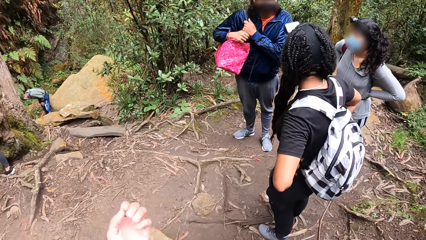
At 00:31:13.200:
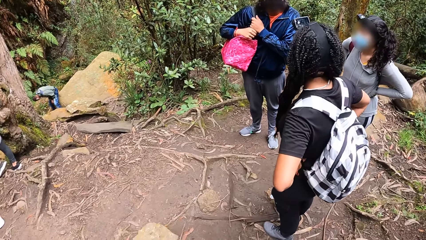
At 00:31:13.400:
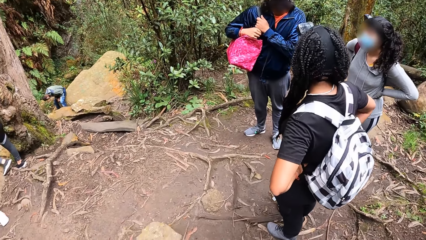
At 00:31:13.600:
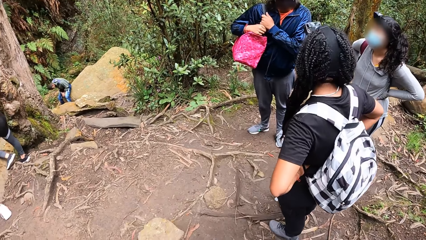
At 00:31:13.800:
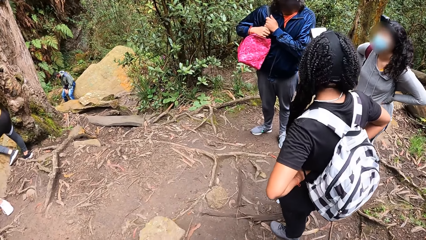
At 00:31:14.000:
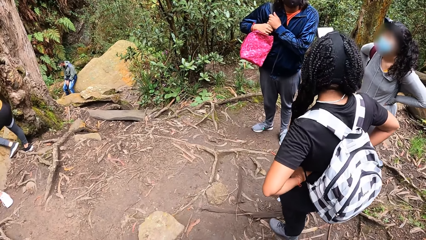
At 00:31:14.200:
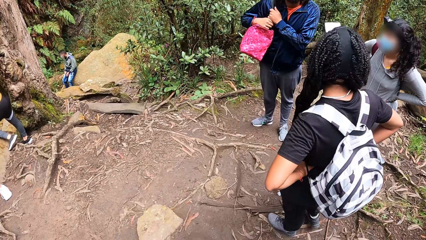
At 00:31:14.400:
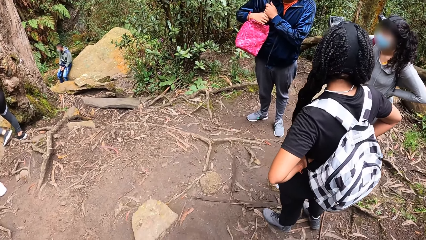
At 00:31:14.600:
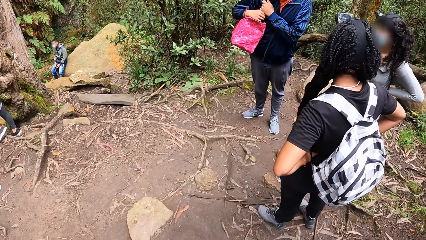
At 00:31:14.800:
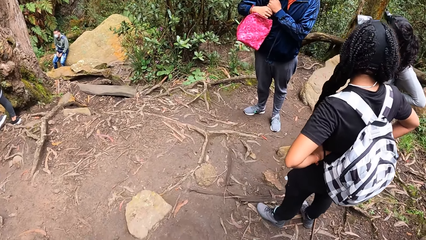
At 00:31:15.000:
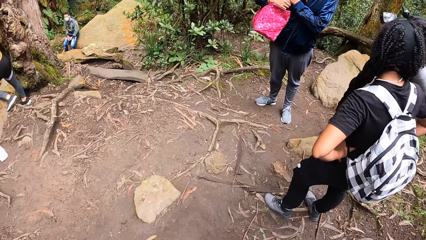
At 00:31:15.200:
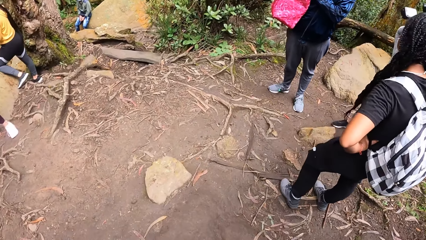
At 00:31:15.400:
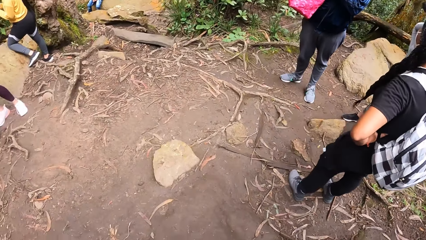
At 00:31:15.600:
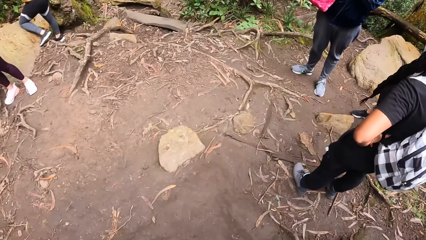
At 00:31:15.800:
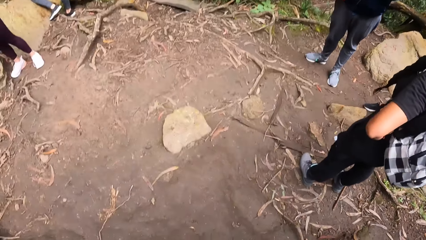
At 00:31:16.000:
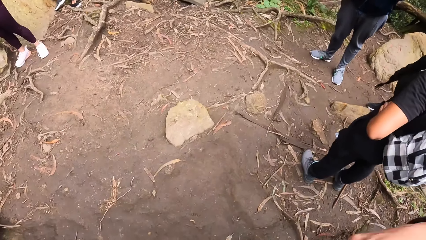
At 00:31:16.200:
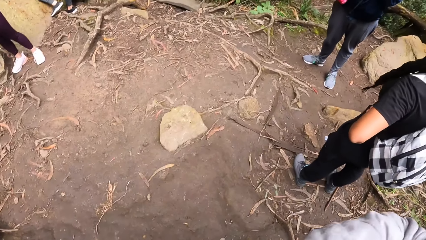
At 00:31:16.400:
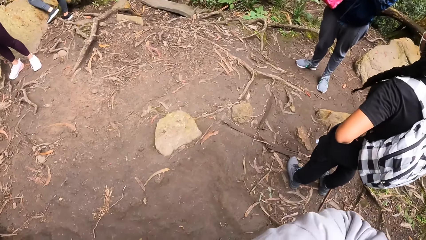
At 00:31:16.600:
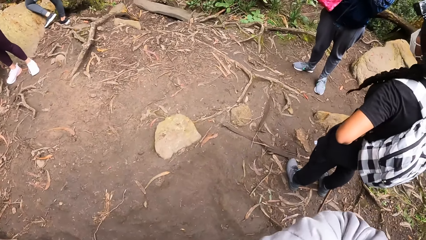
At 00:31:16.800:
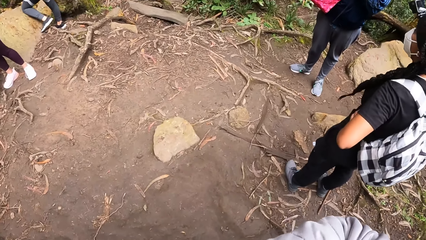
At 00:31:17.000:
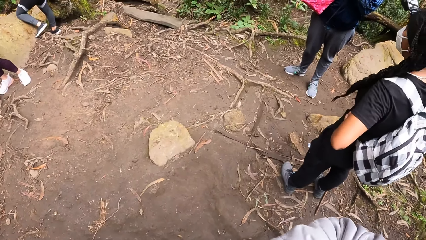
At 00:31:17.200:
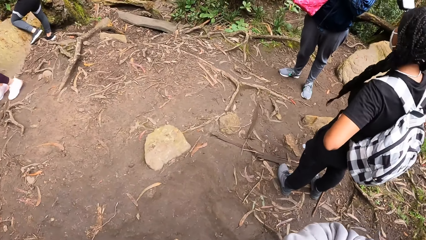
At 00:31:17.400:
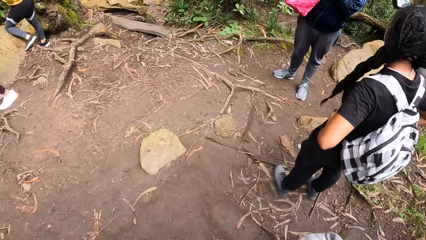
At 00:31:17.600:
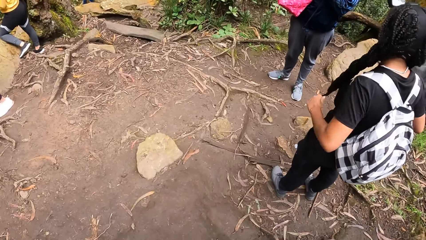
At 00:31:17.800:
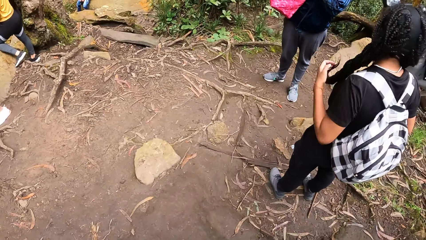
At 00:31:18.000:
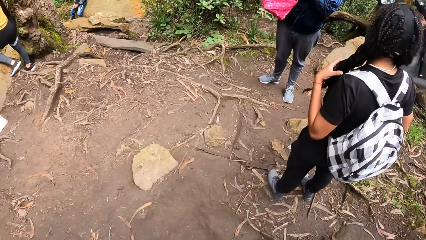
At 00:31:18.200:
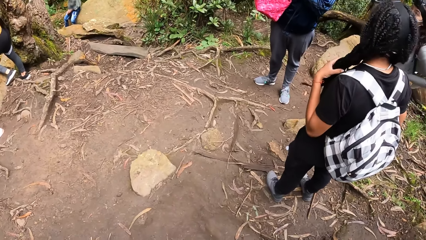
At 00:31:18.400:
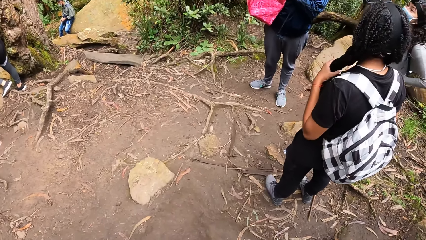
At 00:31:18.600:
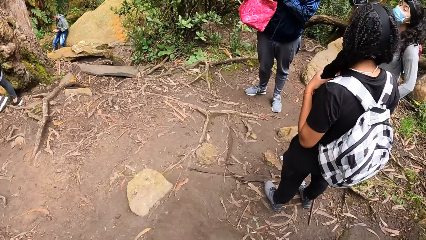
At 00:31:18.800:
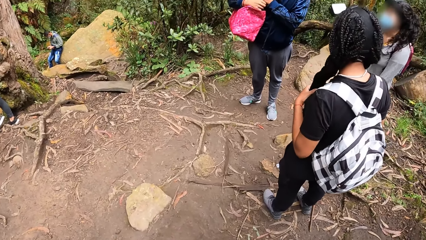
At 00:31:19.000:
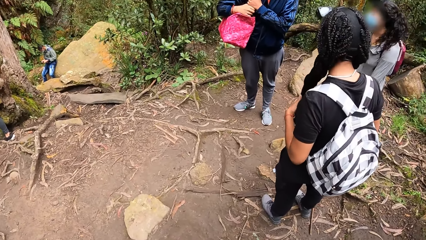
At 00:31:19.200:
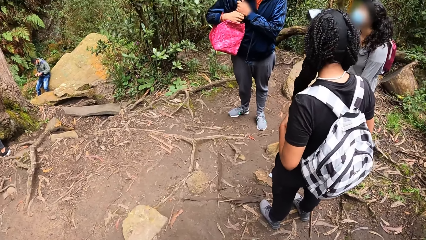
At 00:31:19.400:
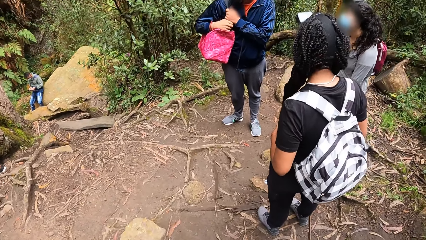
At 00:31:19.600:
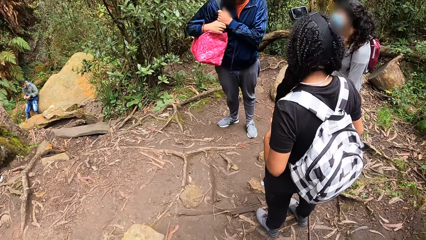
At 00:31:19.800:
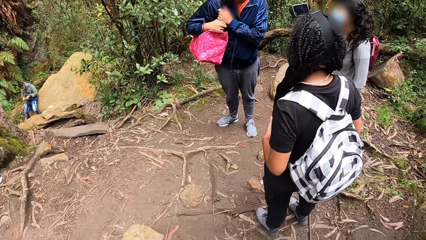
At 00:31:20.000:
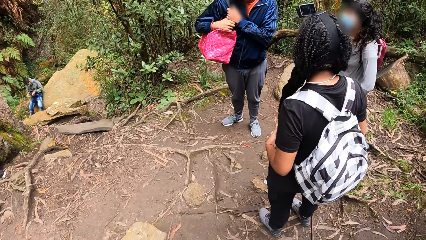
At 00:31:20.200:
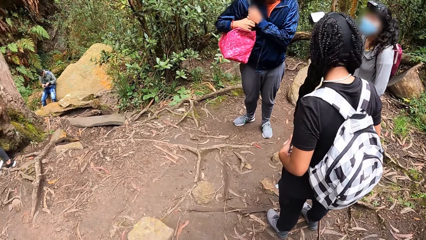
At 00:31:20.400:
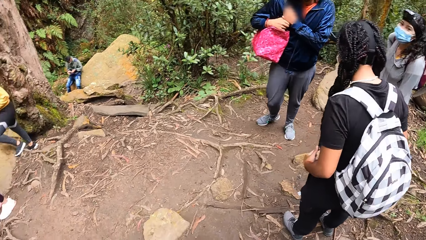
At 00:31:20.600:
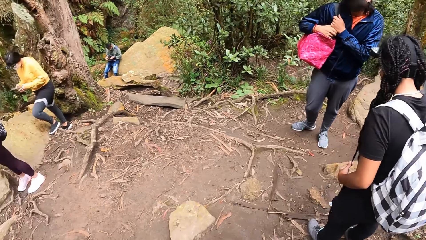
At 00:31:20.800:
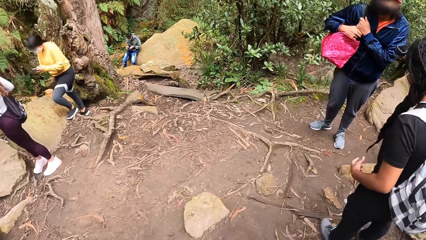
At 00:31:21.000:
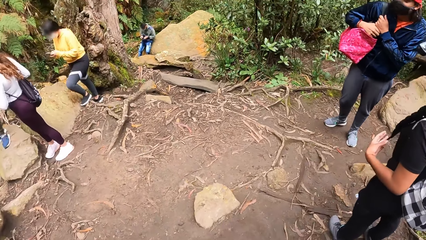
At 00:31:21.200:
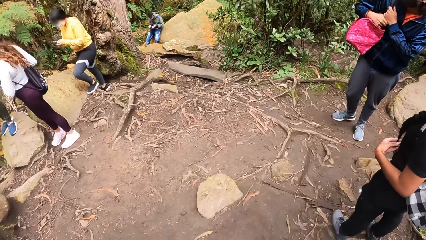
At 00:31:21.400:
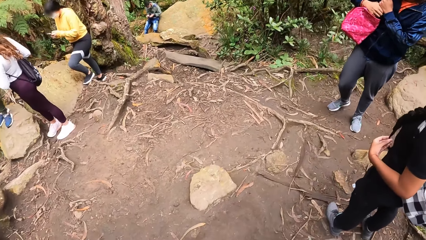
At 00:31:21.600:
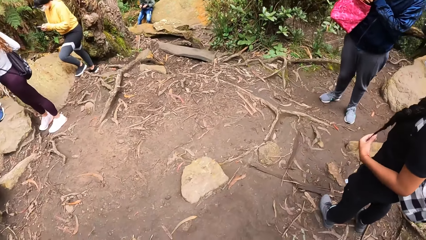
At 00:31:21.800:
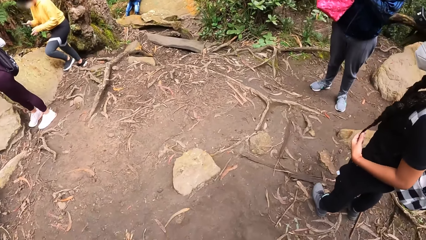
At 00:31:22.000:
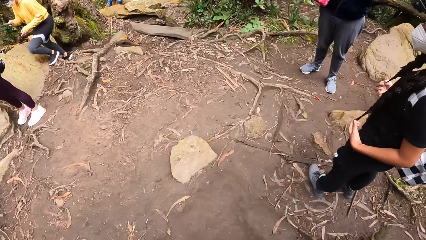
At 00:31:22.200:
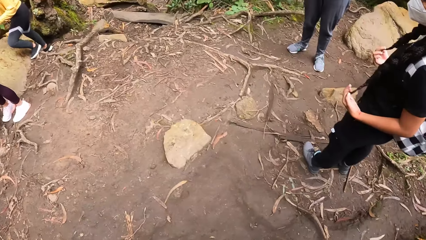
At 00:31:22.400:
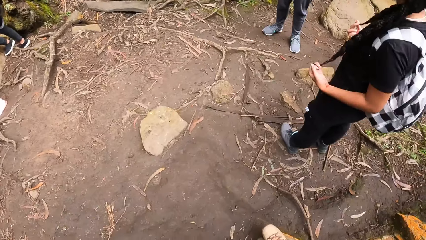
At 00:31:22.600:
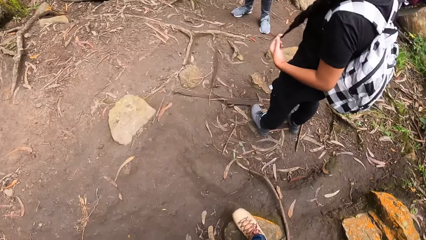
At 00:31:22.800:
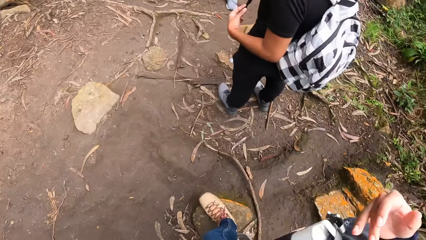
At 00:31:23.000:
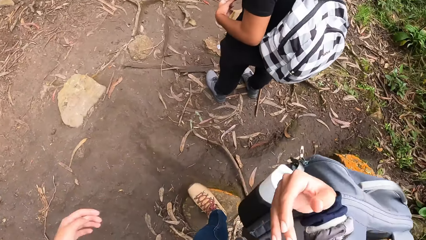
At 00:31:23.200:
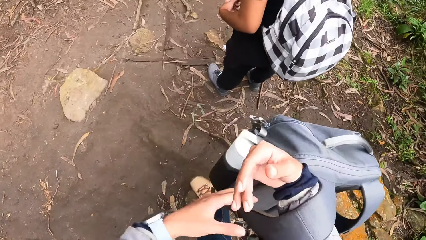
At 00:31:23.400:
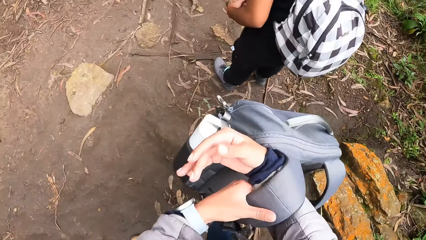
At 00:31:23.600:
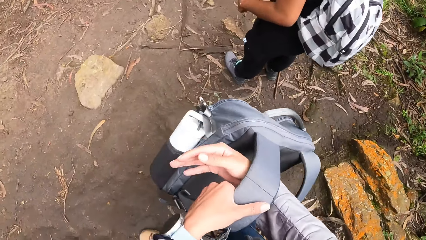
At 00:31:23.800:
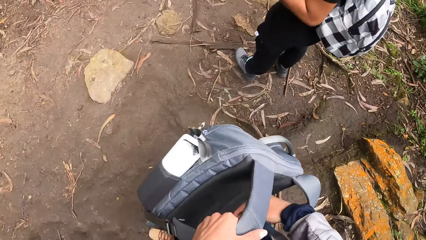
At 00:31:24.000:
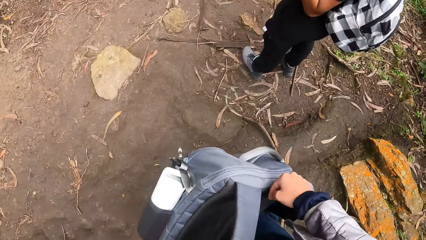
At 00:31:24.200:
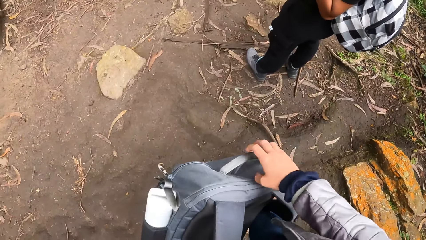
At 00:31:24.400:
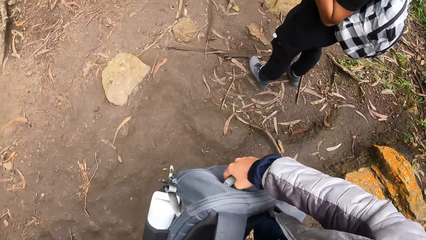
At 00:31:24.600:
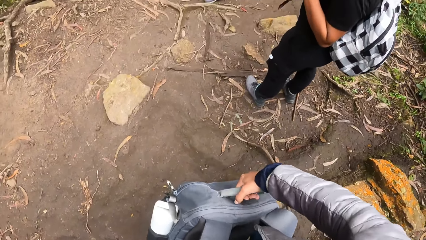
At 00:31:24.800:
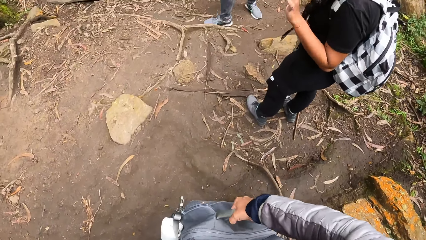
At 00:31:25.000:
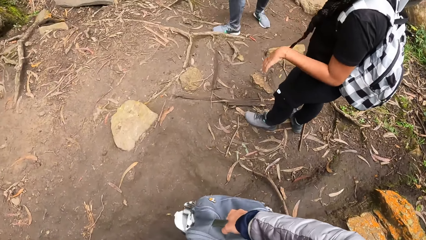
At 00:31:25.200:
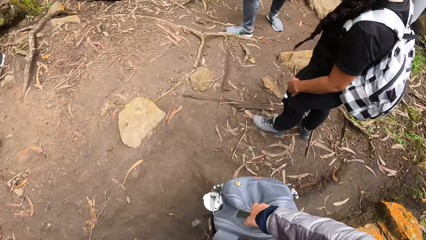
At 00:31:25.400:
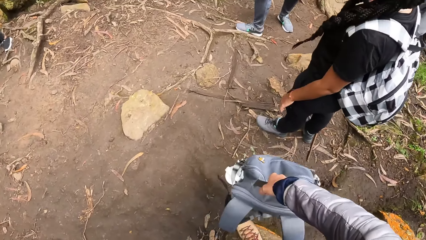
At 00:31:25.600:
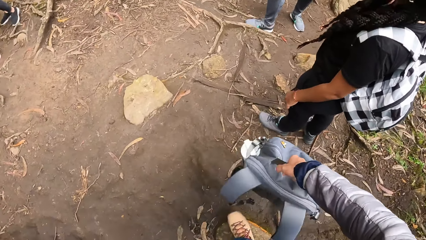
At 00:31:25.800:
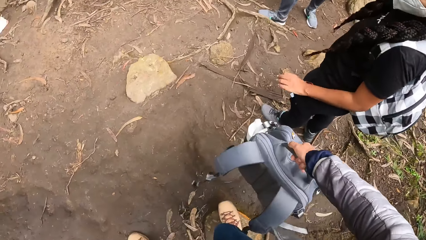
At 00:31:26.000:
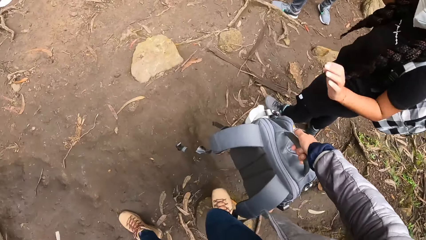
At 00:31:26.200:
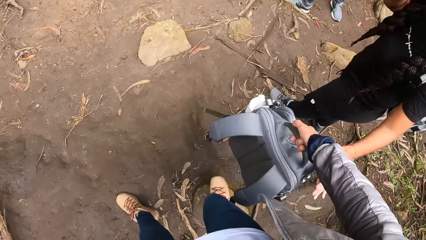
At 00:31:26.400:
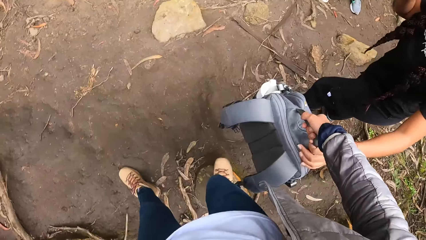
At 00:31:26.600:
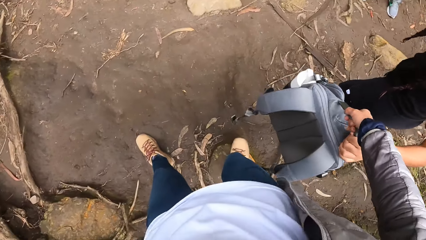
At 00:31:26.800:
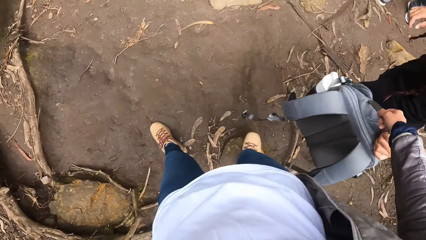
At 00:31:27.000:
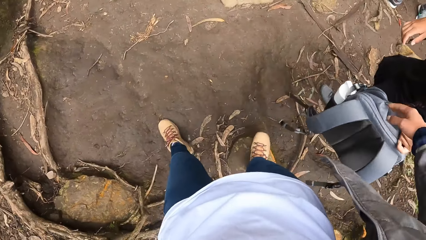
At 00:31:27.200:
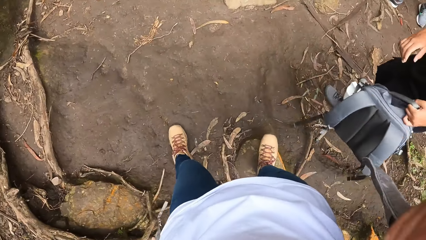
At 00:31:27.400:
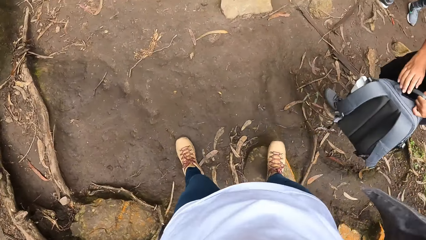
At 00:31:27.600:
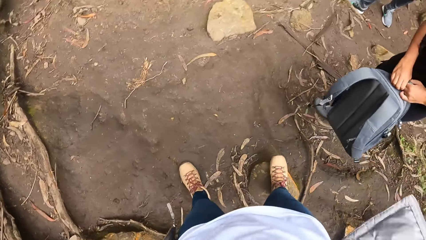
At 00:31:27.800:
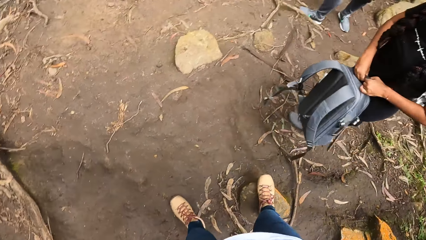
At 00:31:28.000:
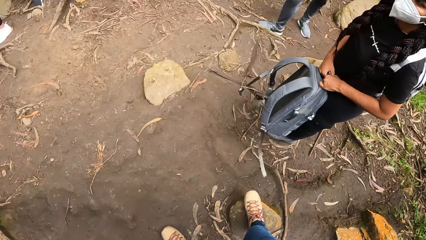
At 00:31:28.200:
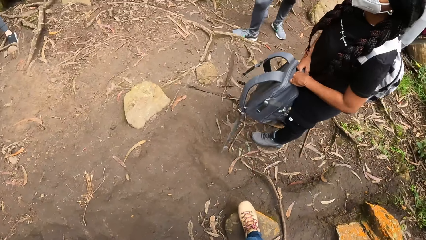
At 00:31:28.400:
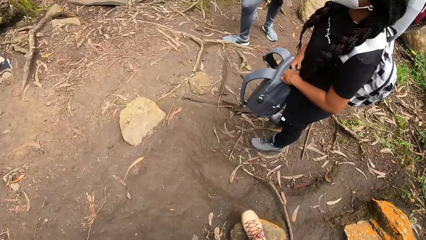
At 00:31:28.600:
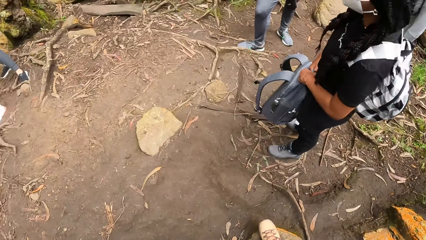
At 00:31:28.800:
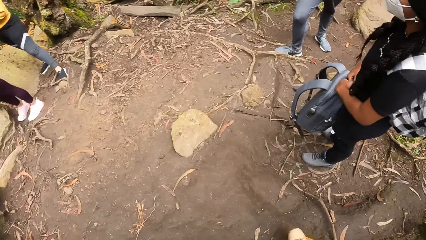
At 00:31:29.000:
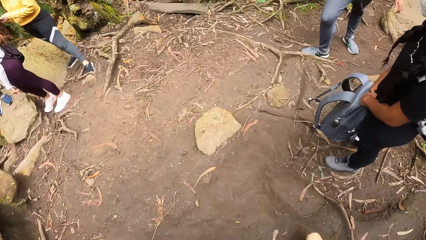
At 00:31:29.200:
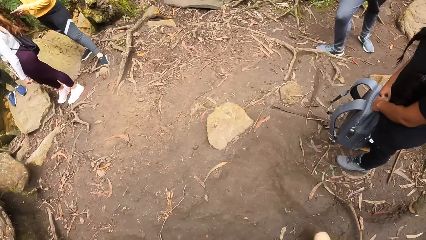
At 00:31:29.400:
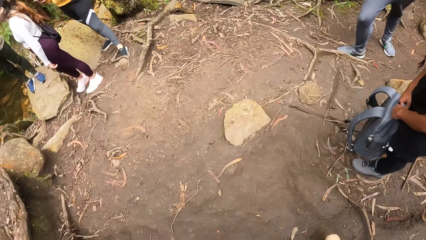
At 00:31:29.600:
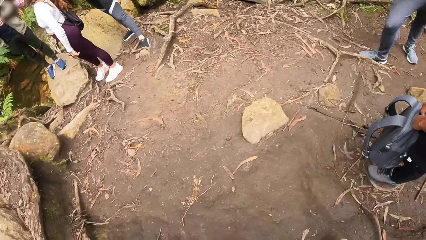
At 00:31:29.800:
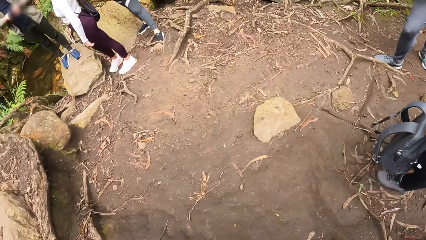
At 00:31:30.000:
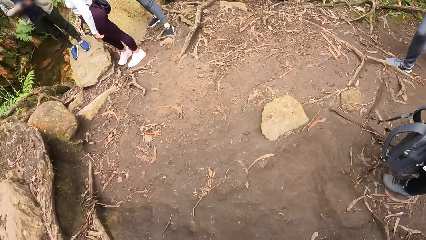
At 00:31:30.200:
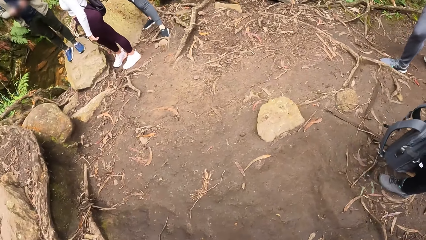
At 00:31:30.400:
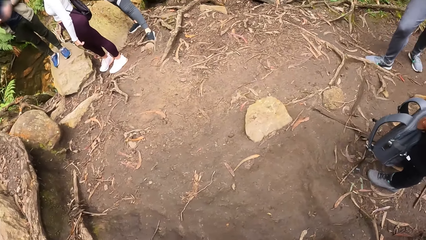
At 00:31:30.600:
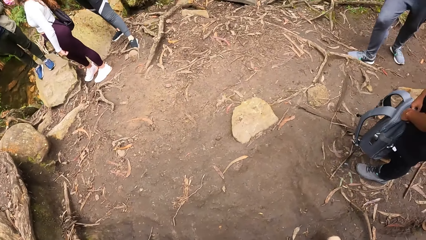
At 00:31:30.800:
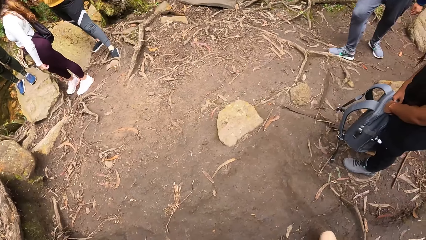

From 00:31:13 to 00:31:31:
The camera wearer holds a schoolbag with his left hand. He passes the schoolbag in his right hand to a woman. He pulls off his jacket with both hands.
